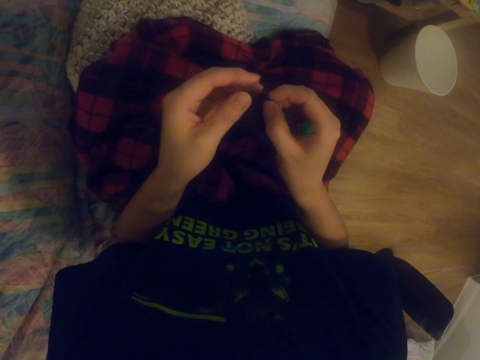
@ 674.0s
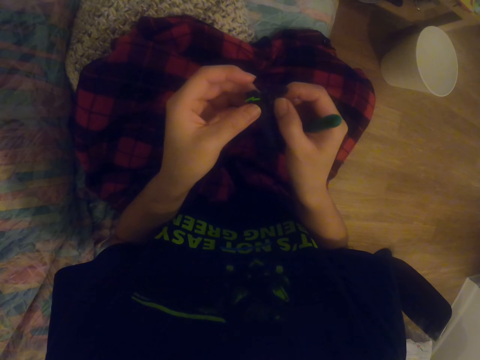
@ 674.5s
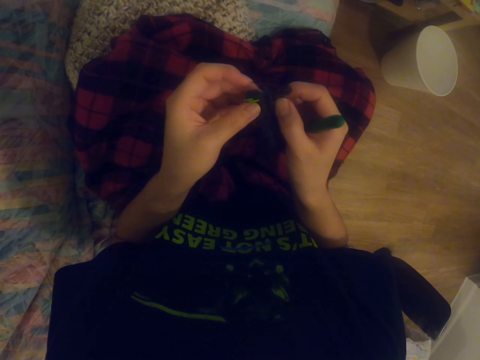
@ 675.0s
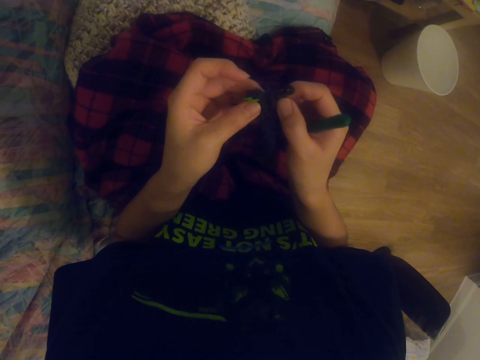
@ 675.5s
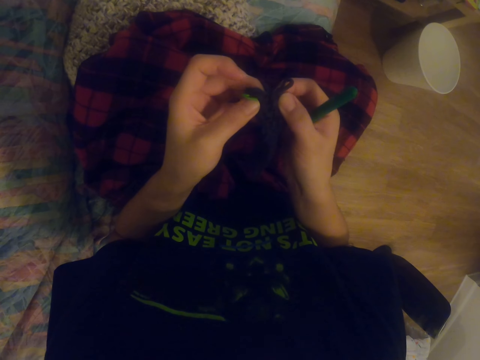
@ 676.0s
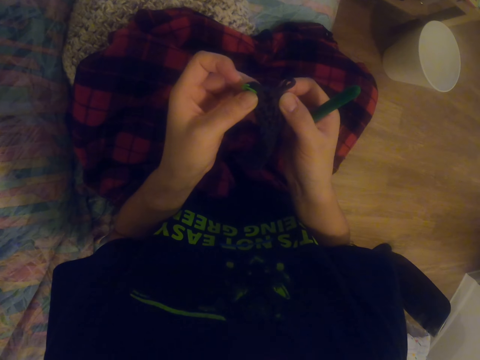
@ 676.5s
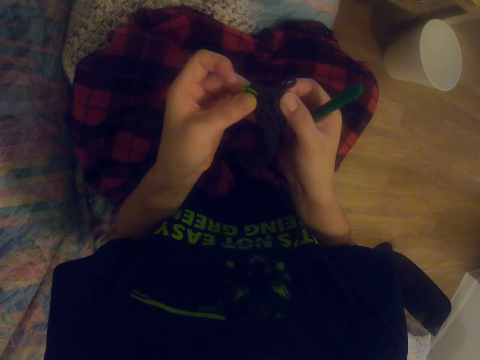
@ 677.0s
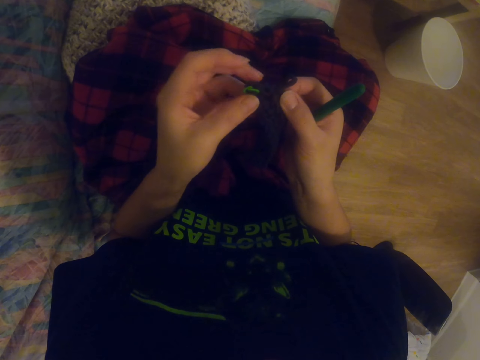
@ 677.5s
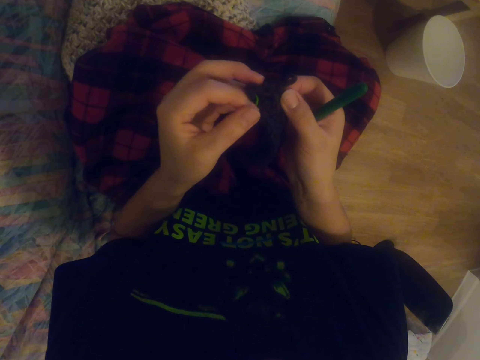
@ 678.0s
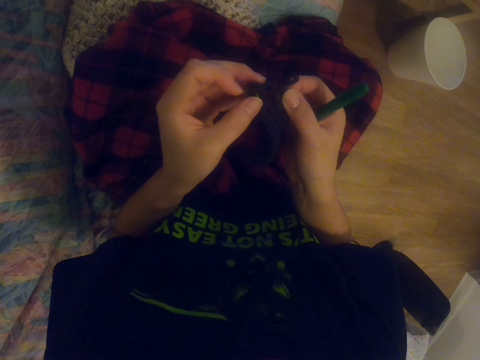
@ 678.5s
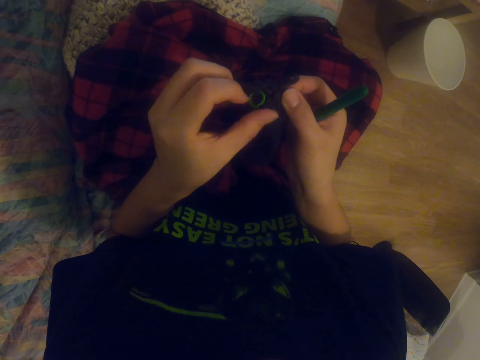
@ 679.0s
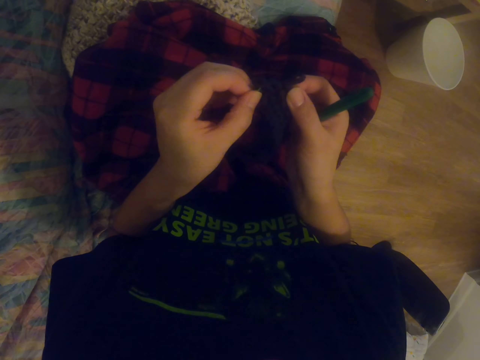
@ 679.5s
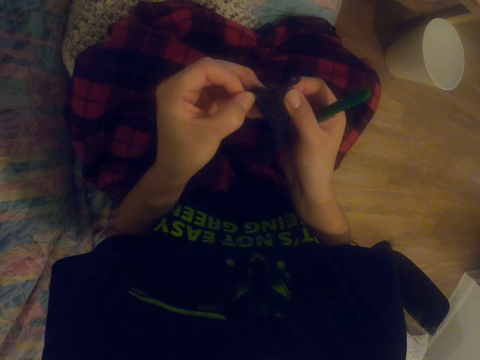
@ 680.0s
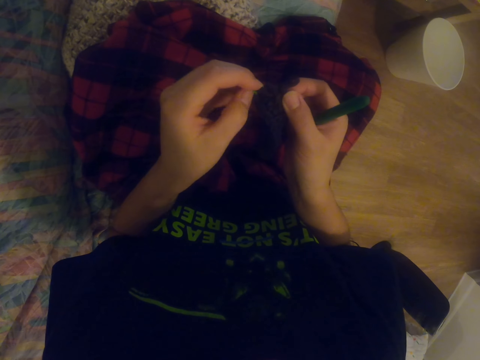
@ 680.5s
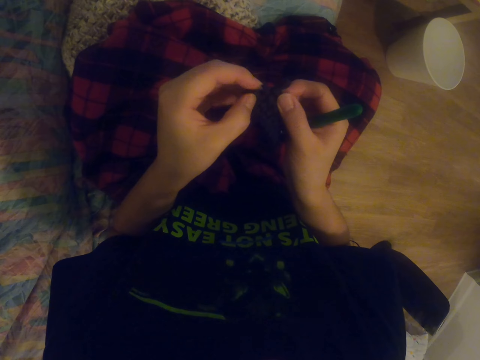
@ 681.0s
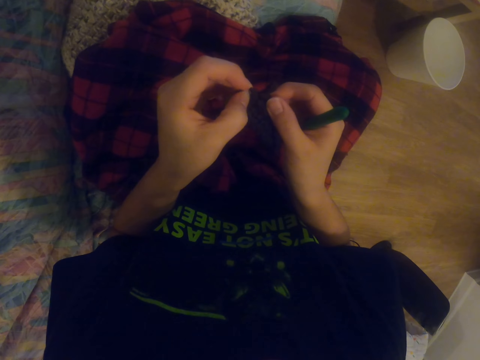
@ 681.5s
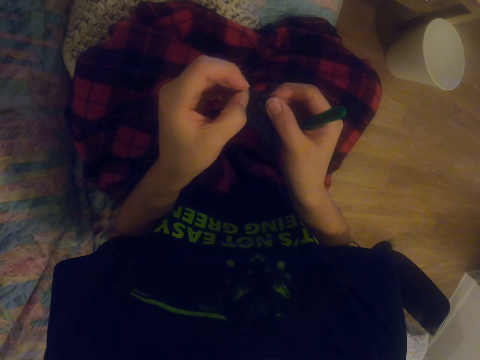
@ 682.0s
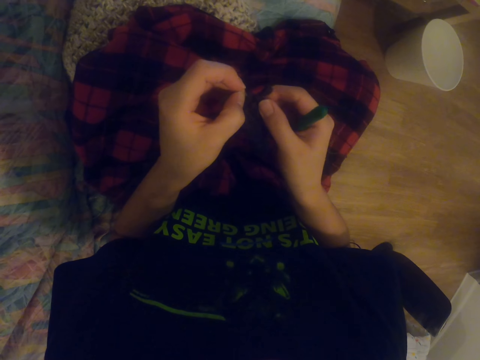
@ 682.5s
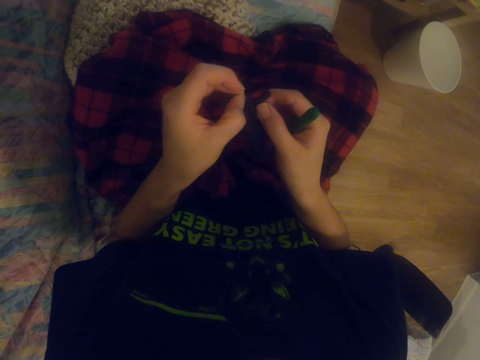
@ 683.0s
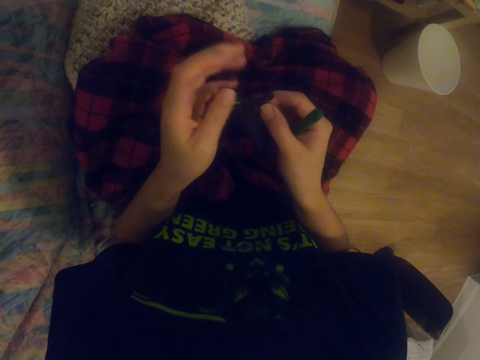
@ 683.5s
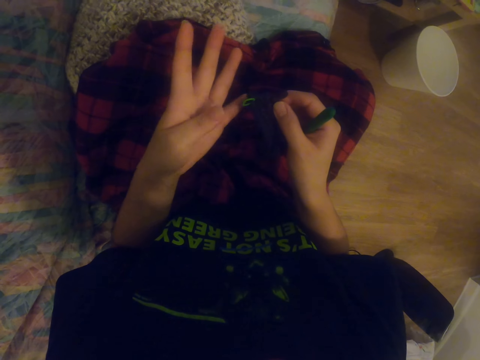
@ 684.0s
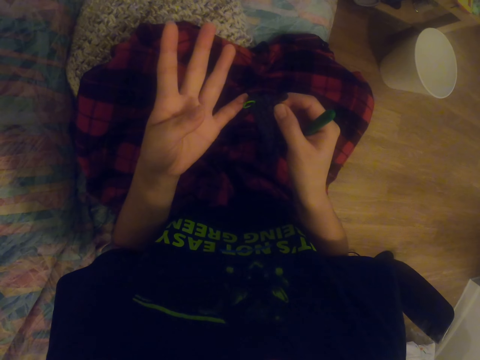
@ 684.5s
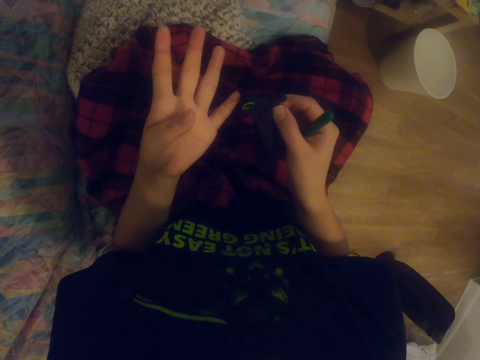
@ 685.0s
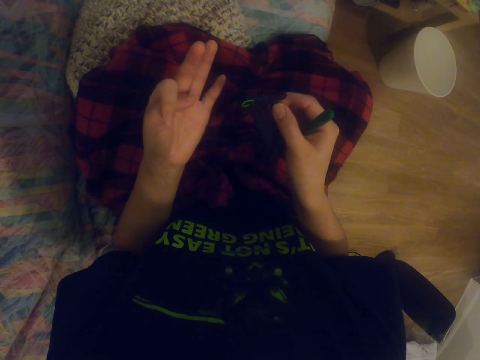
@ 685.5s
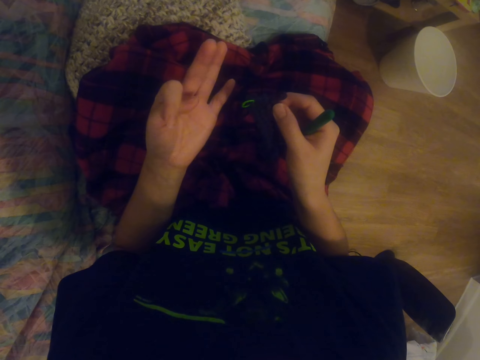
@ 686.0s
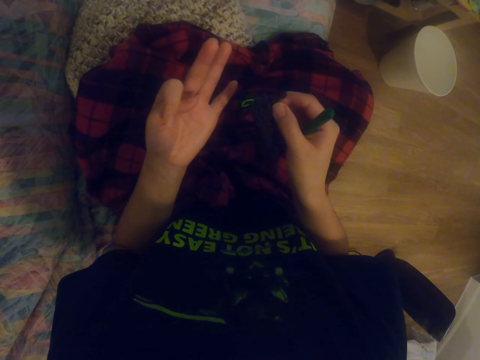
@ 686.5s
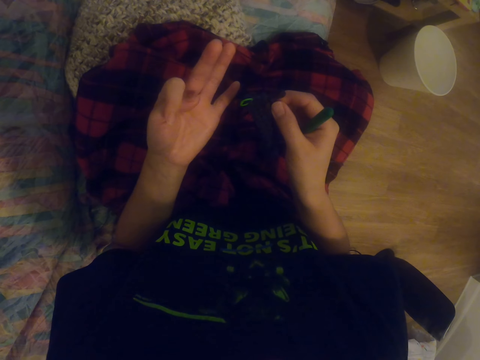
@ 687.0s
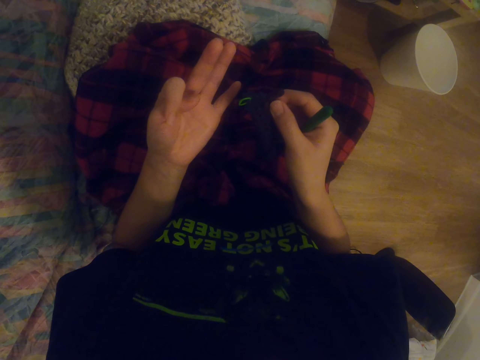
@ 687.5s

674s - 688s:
The camera wearer holds the fabric or sock by both hands. They press the sock. They move the left hand.

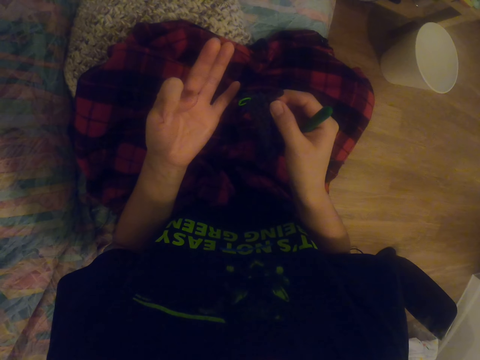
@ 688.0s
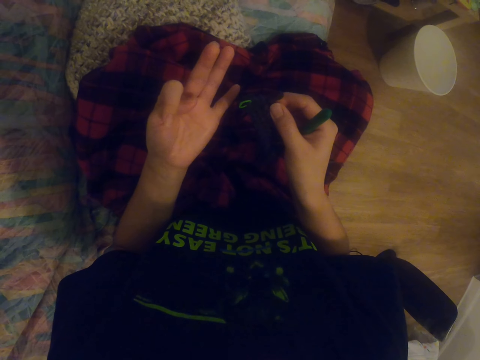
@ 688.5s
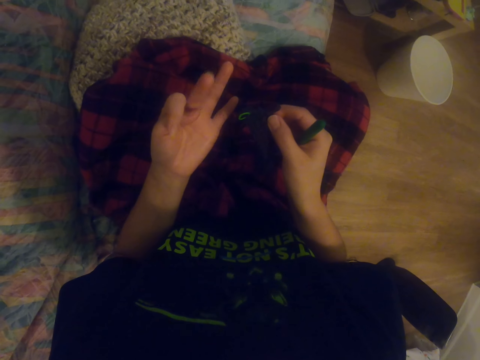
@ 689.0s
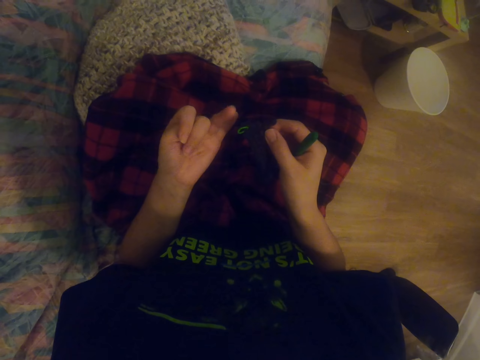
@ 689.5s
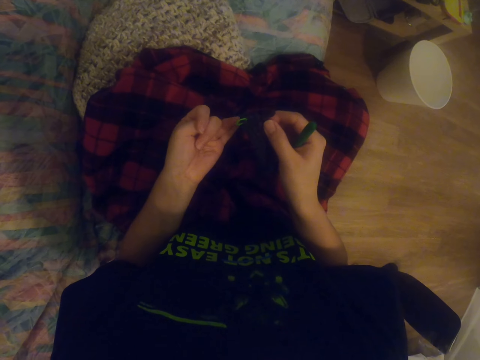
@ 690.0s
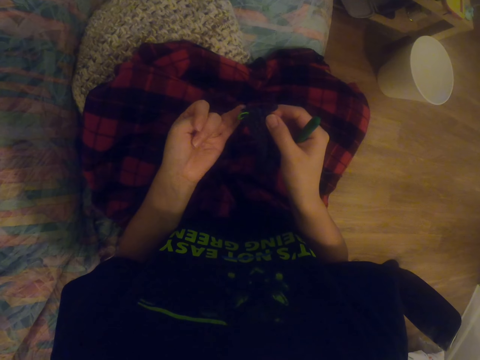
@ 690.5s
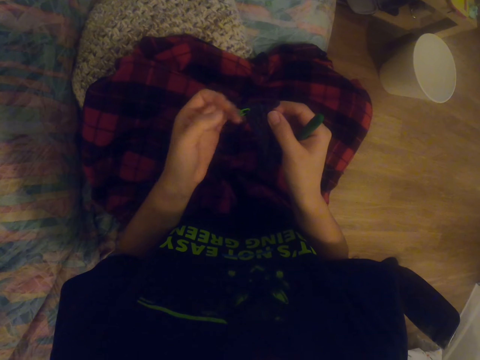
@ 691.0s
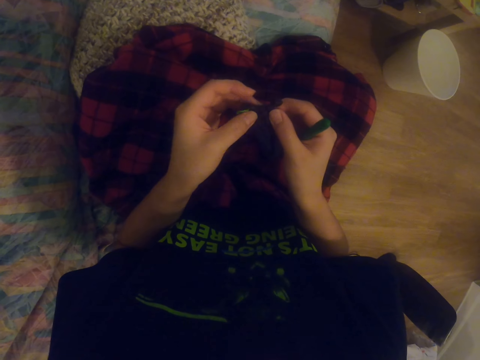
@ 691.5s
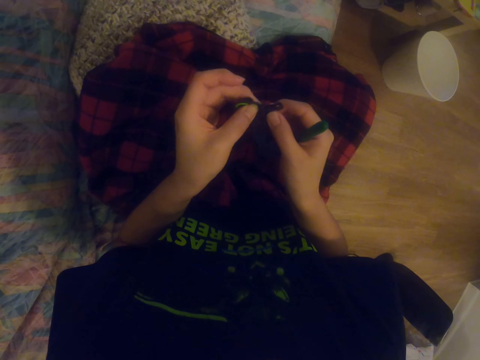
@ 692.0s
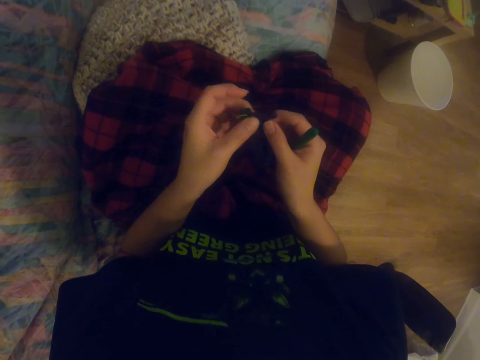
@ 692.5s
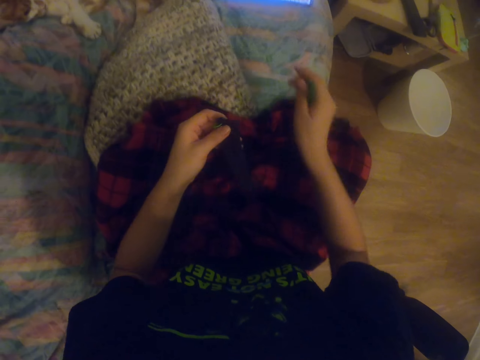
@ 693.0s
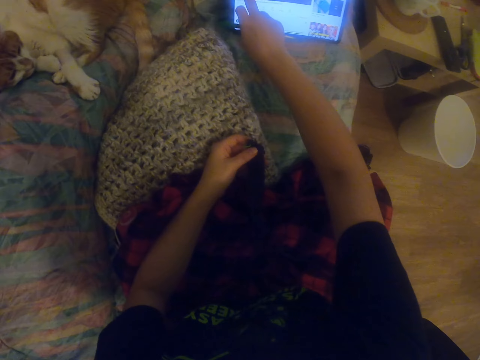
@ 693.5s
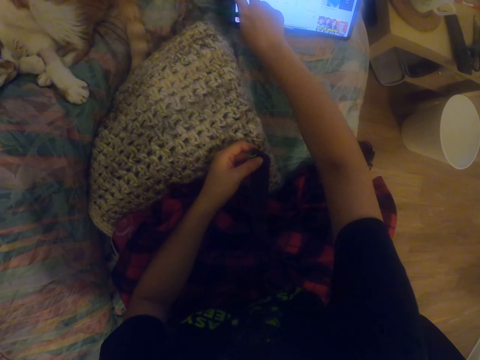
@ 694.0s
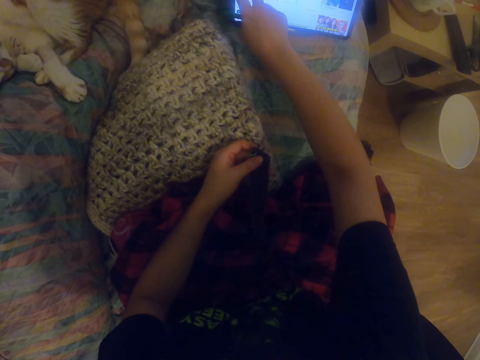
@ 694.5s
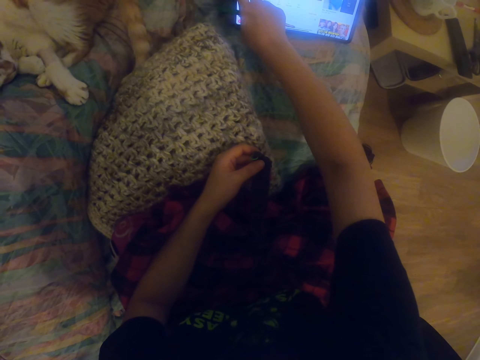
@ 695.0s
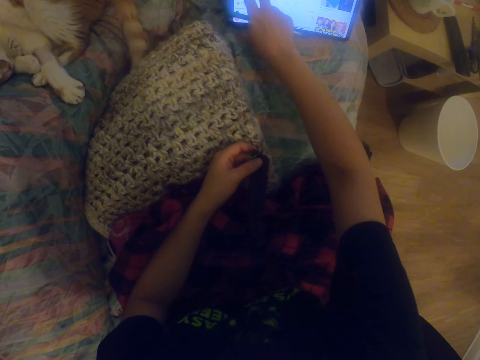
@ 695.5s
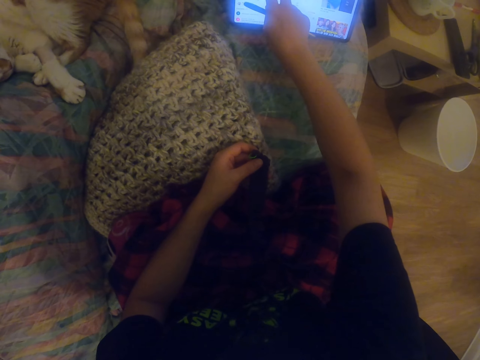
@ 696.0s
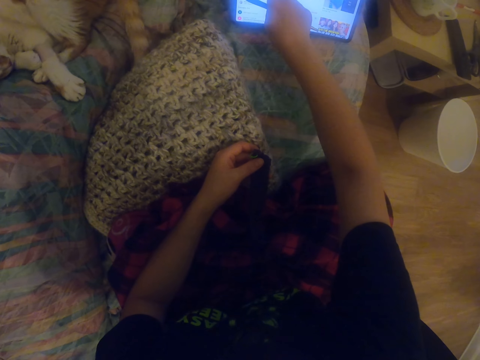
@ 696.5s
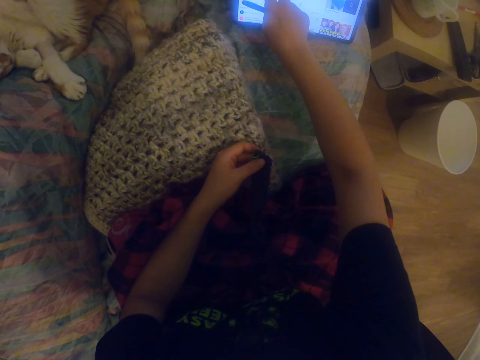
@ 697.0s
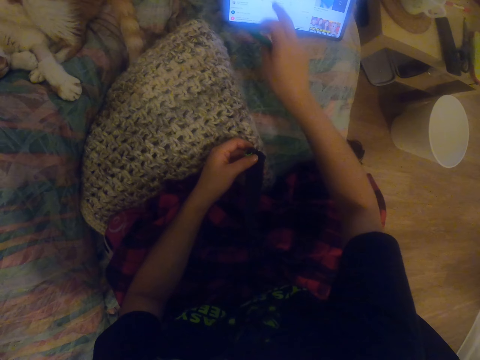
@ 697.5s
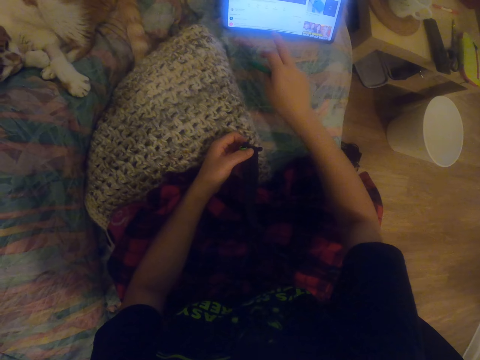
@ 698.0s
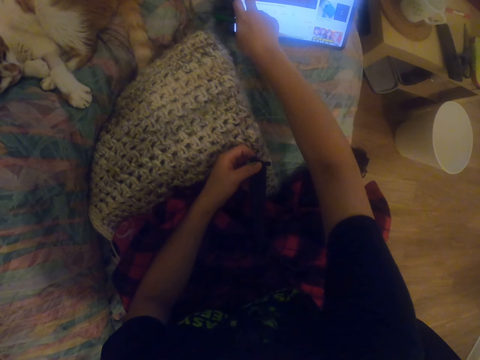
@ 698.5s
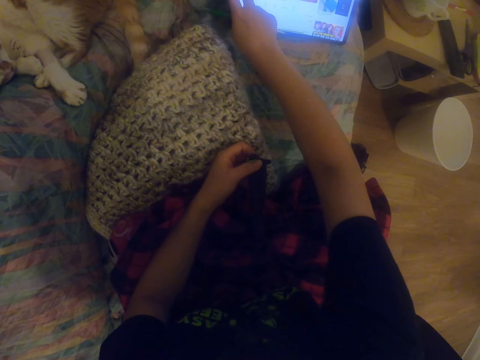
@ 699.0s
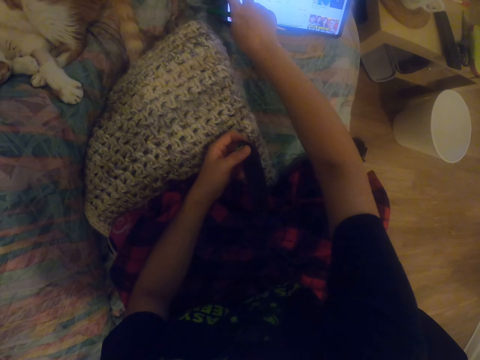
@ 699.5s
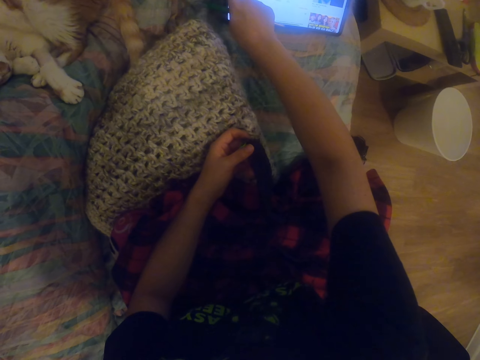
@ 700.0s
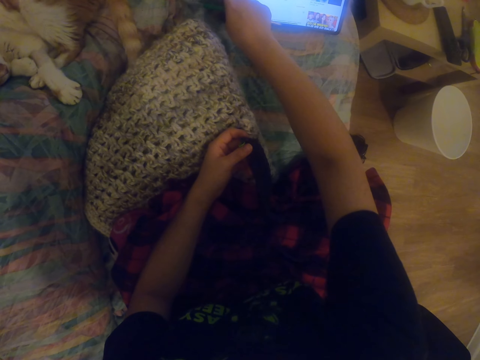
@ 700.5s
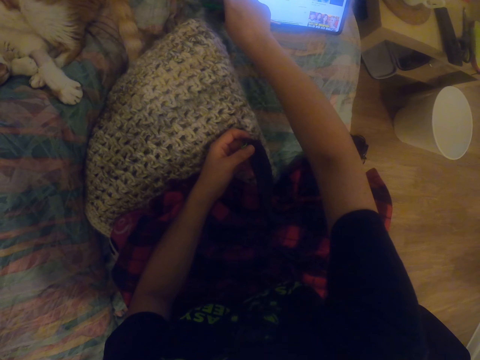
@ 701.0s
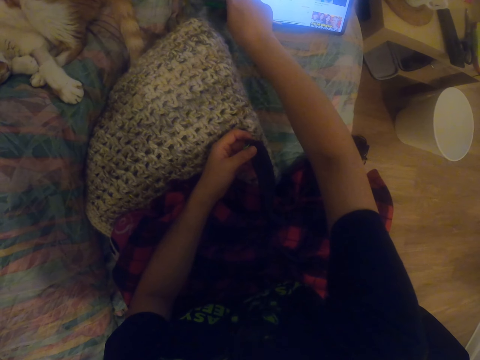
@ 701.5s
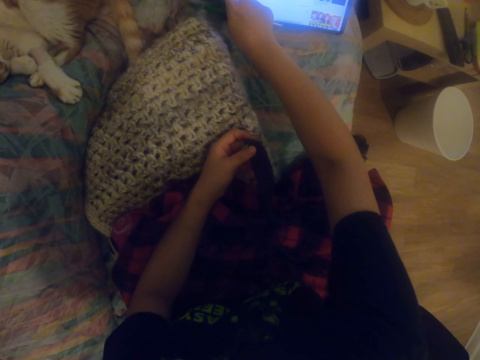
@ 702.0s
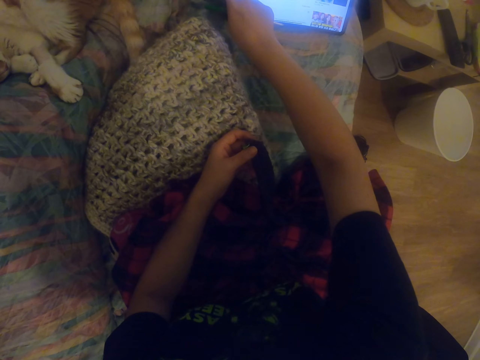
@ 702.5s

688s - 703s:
The camera wearer looks around. They hold the fabric or sock by both hands, and hold a knitting needle. They operate the tablet. They stretch the hand. They press the tablet. They press the tablet again.
